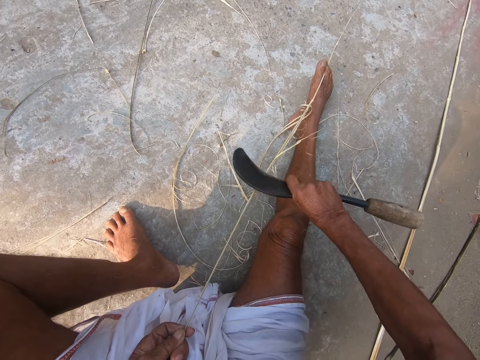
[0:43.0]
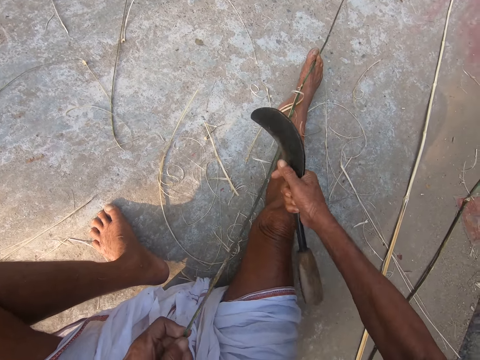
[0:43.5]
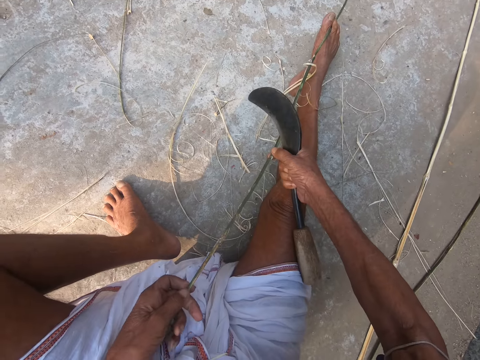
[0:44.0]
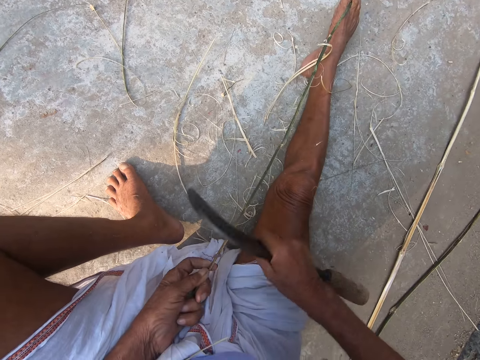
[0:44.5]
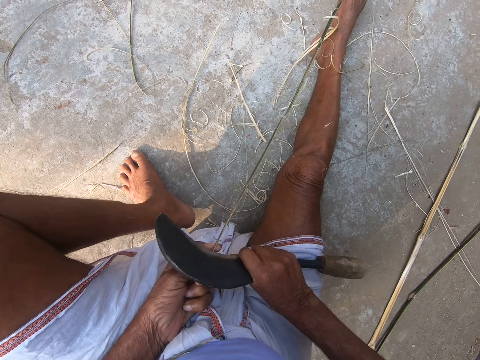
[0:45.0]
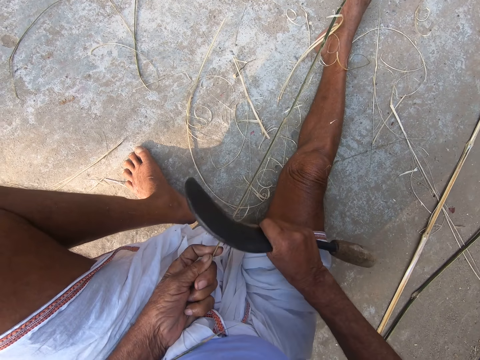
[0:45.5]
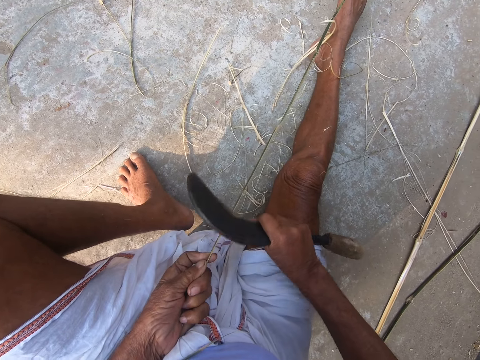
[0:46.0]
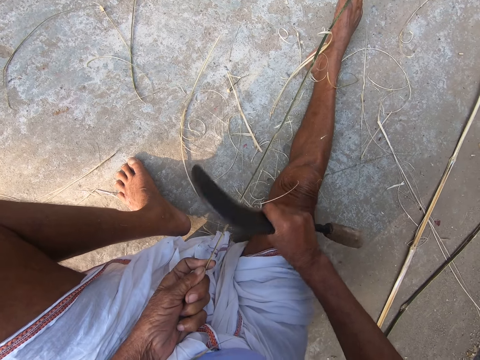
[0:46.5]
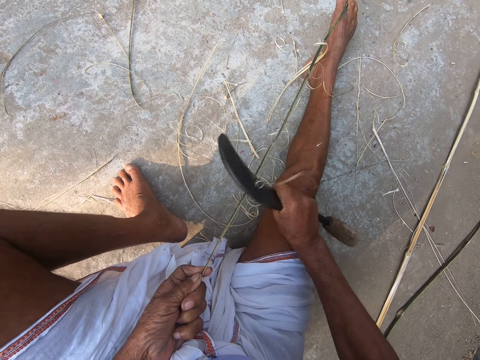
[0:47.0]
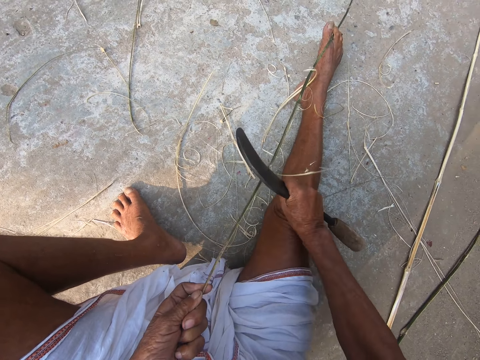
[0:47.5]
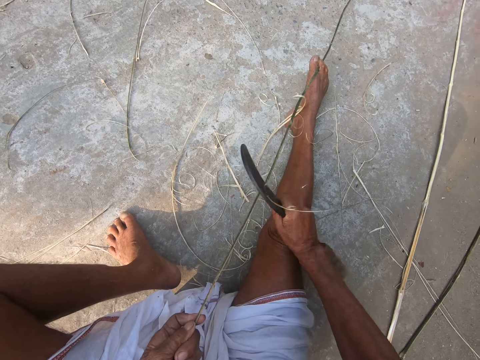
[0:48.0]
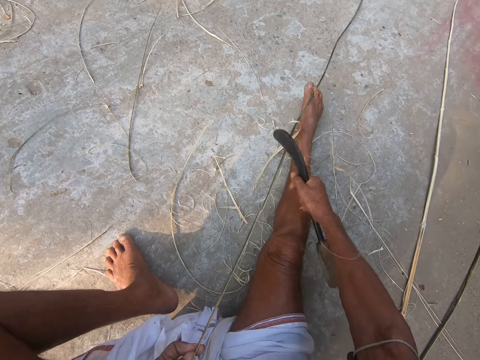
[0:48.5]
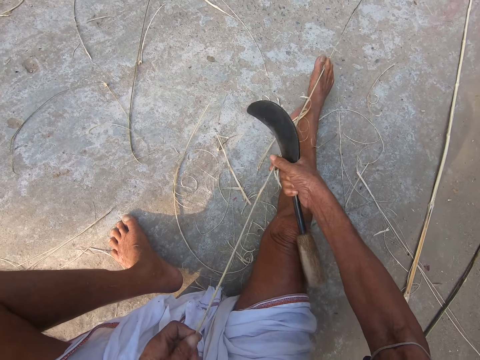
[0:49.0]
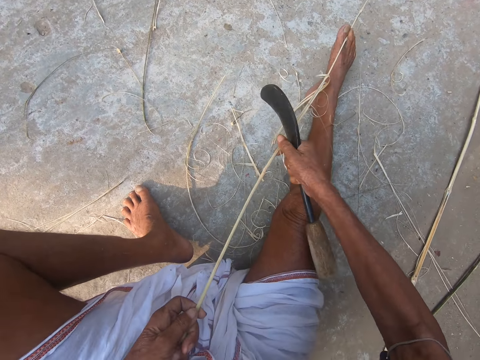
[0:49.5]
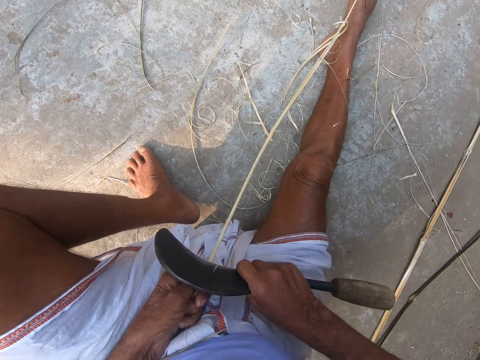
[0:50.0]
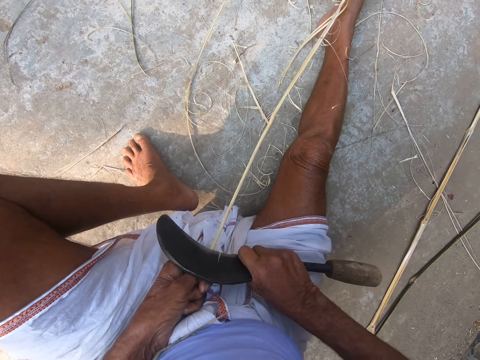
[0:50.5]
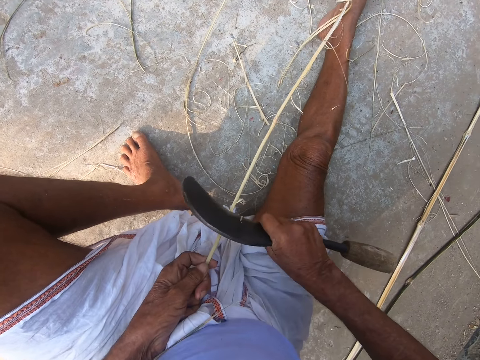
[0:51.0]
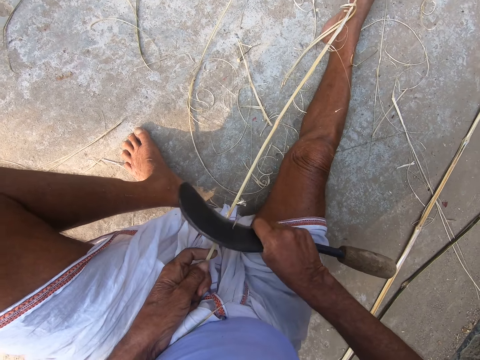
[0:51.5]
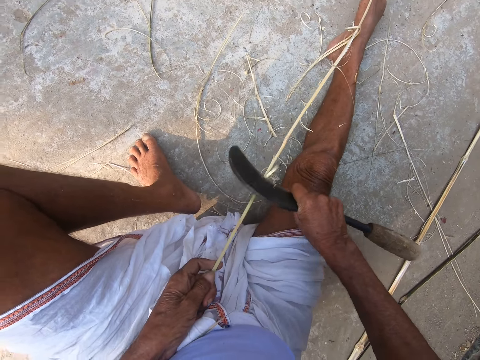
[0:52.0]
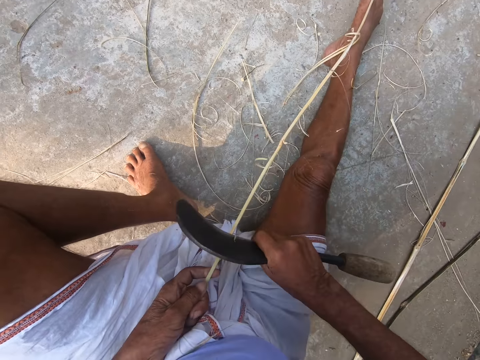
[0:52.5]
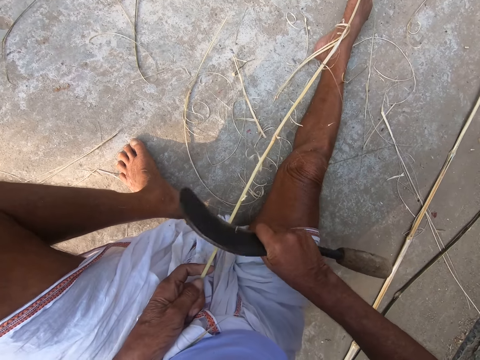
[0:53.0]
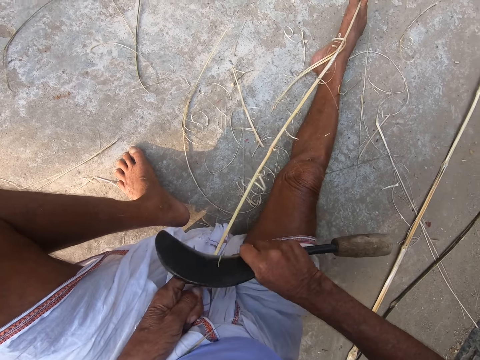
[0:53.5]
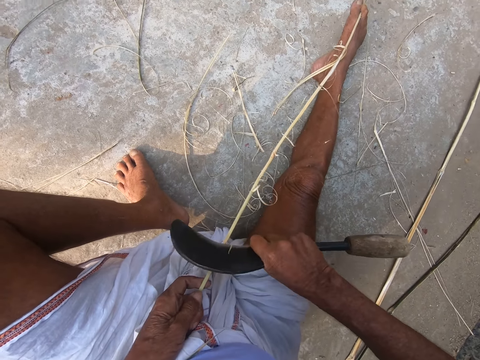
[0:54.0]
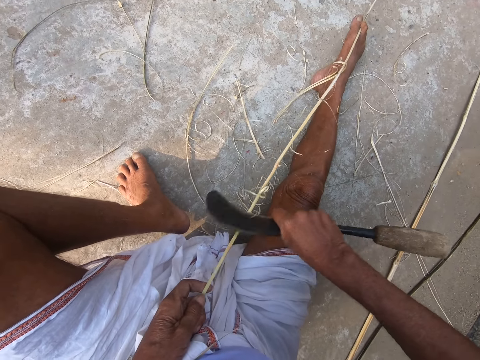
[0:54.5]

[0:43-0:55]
The camera wearer adjusts the bamboo stick with both hands. He scrapes the bamboo stick with the hand sickle in his right hand. He adjusts the bamboo stick with both hands. He scrapes the bamboo stick with the hand sickle in his right hand.

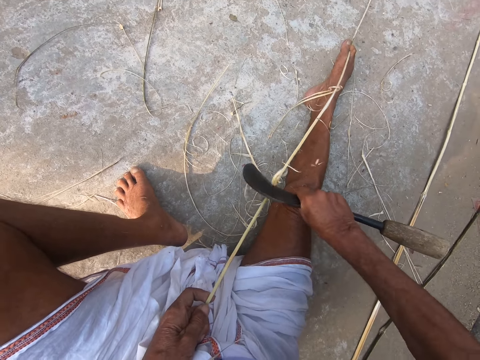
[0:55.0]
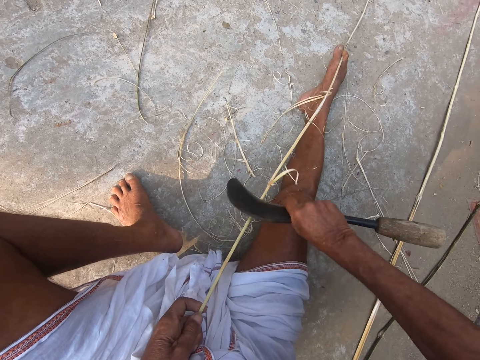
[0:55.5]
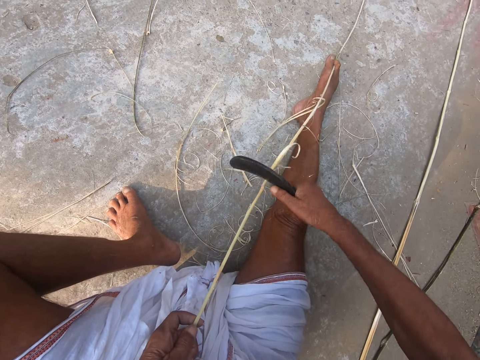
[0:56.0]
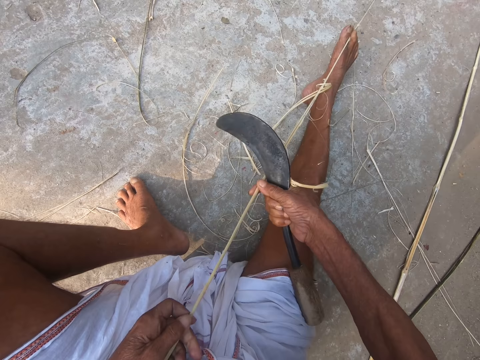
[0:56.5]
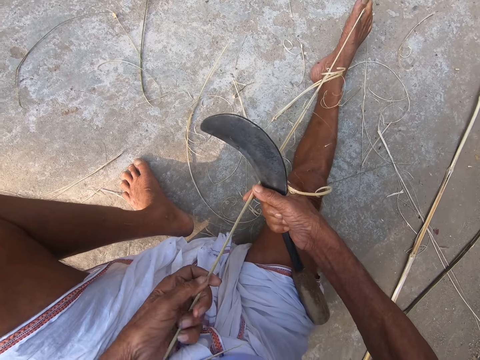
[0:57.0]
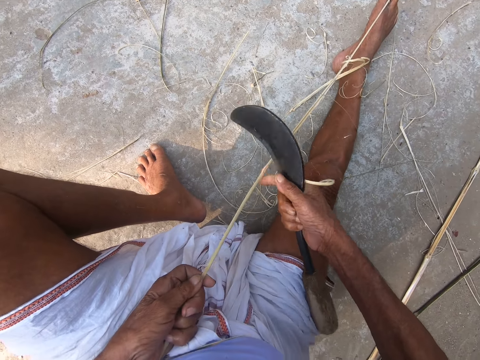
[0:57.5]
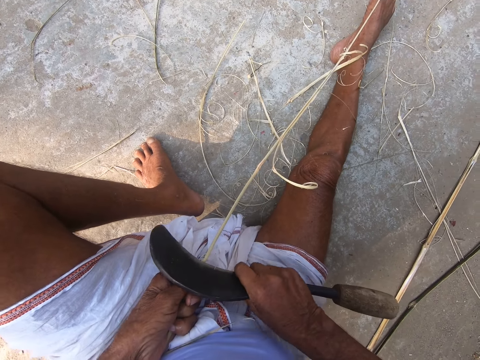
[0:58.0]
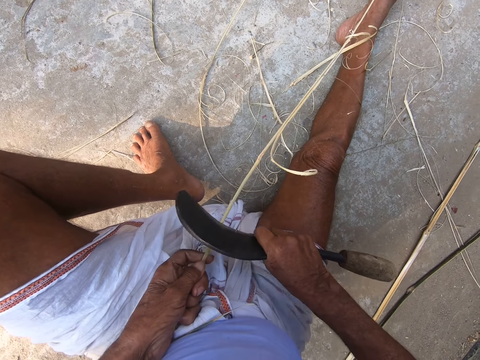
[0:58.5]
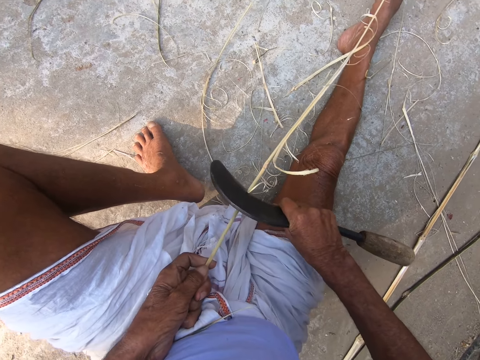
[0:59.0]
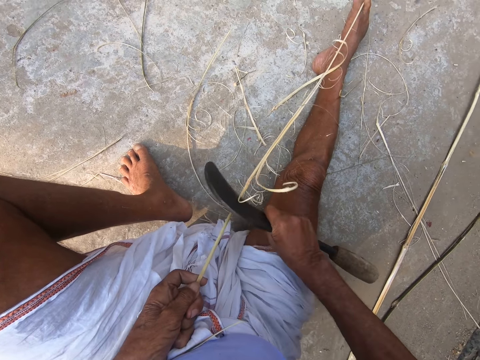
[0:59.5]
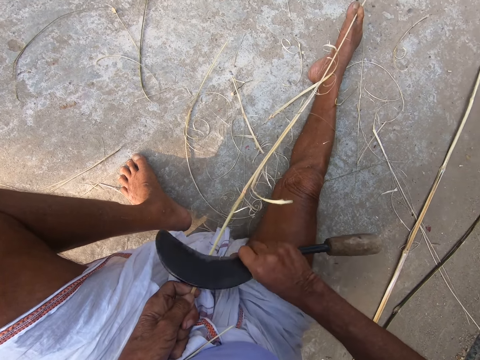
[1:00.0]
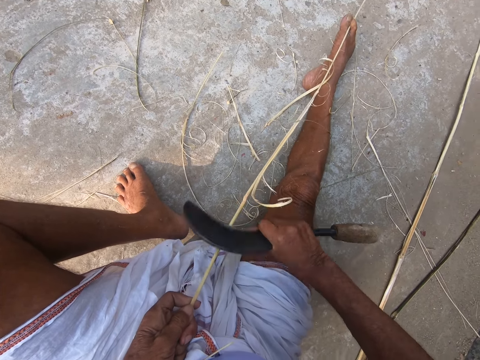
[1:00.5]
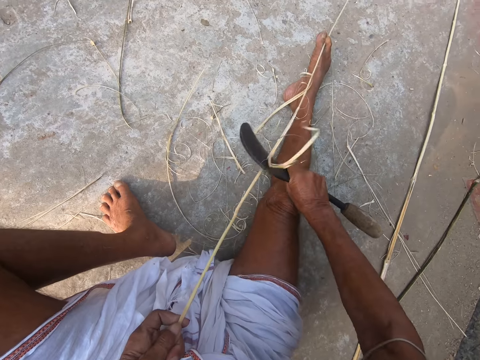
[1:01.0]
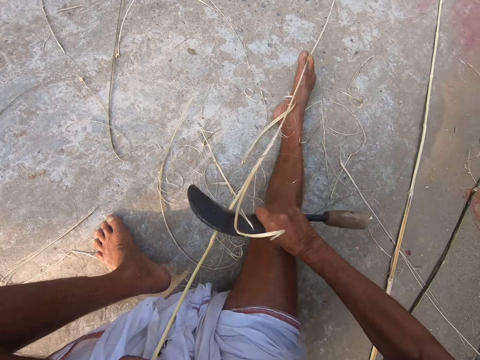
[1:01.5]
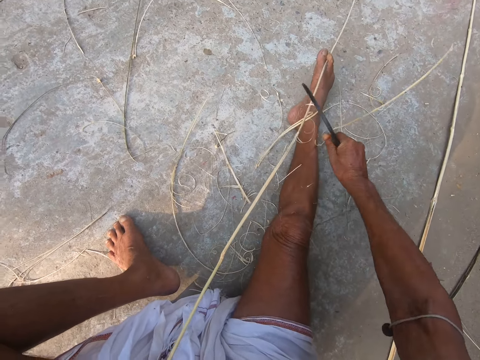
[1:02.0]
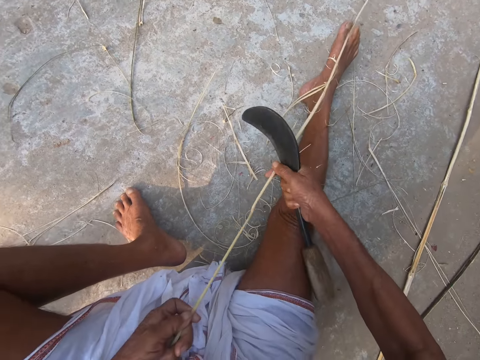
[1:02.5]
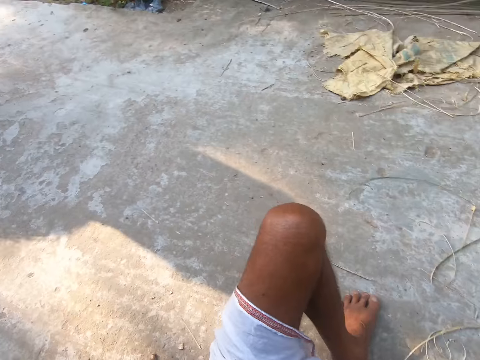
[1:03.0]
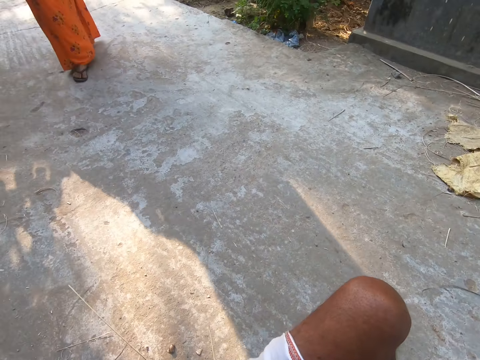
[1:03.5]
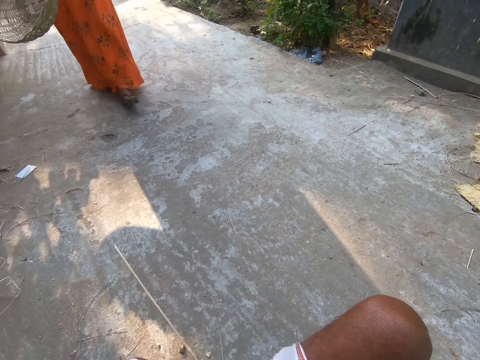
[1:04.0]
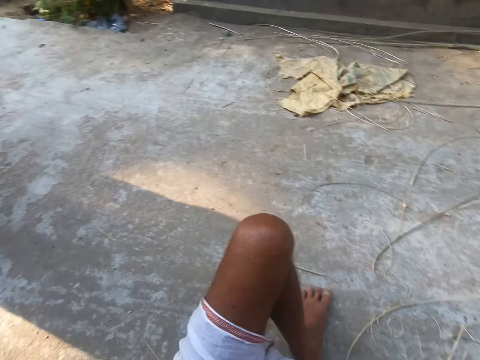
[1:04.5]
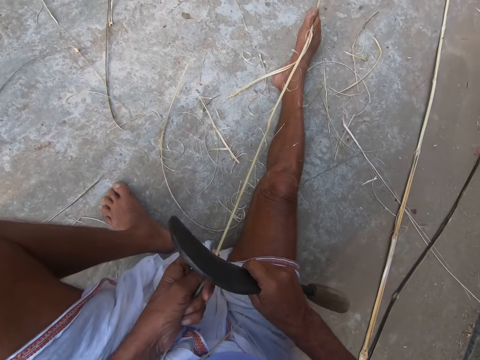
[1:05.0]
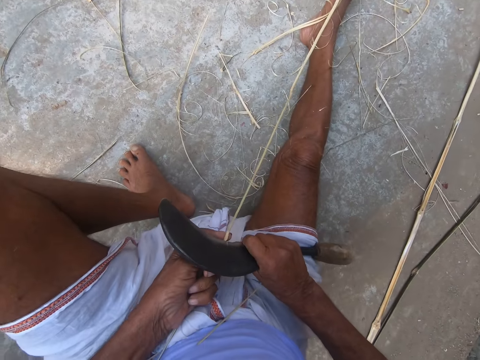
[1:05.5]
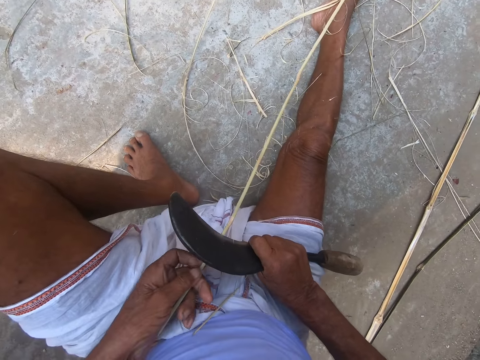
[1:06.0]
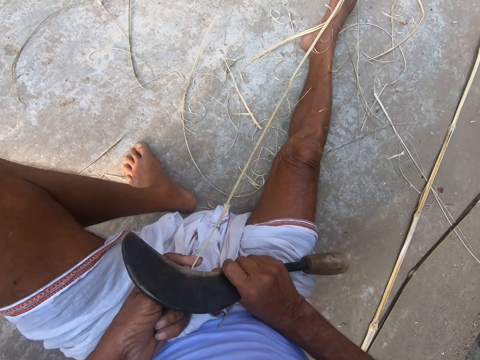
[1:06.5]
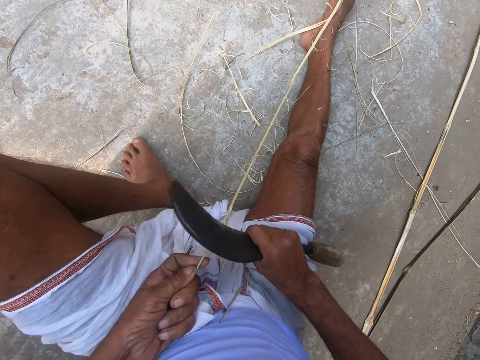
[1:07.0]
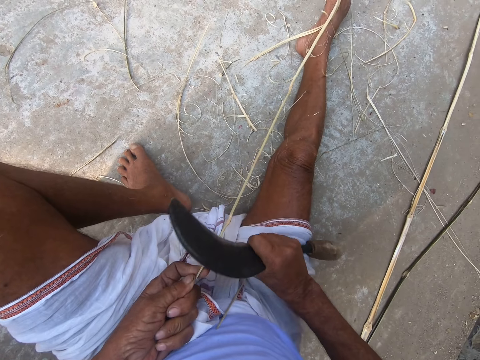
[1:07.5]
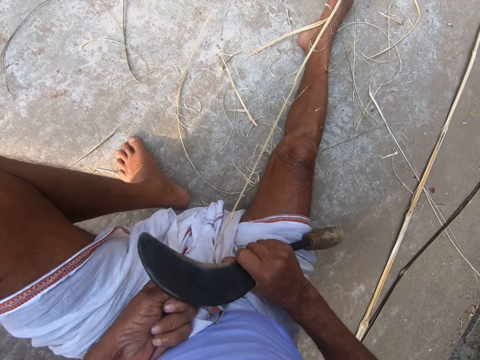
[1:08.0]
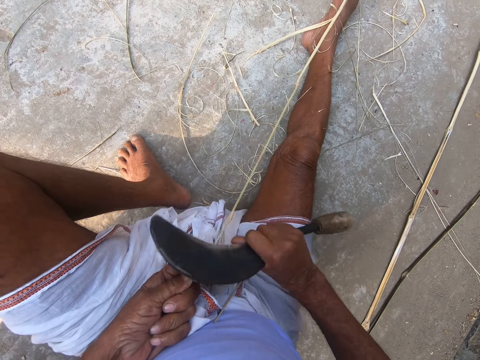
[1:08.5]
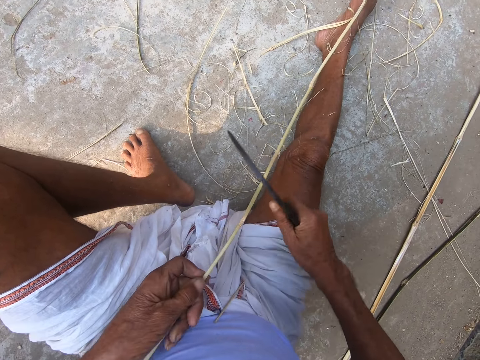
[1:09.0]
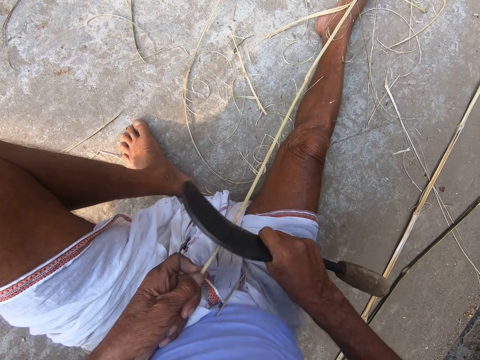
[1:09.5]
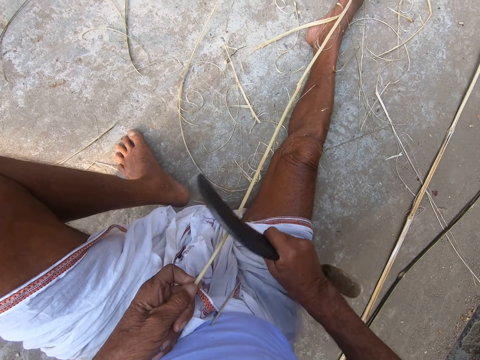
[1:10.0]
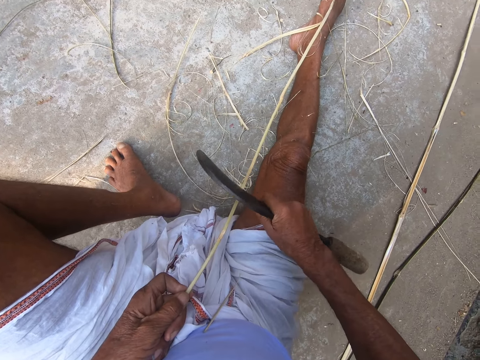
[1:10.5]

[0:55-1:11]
The camera wearer adjusts the bamboo stick with both hands. He scrapes the bamboo stick with the hand sickle in his right hand. The woman walks towards the camera wearer. The camera wearer looks around. He scrapes the bamboo stick with the hand sickle in his right hand.
